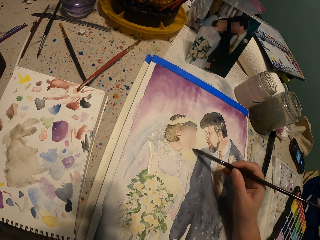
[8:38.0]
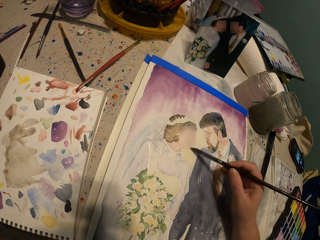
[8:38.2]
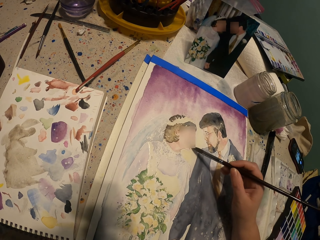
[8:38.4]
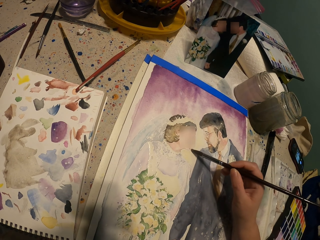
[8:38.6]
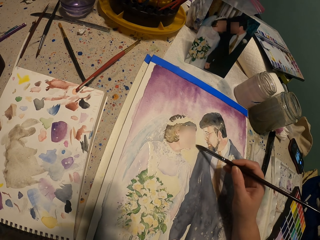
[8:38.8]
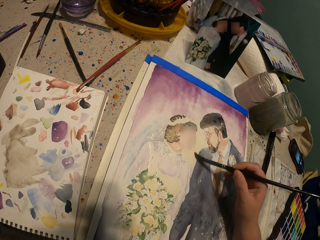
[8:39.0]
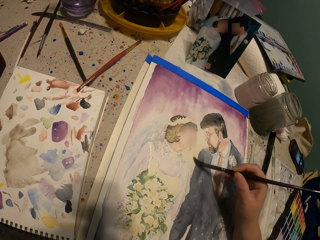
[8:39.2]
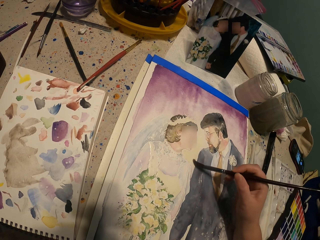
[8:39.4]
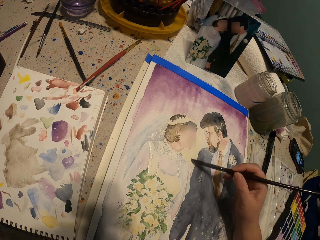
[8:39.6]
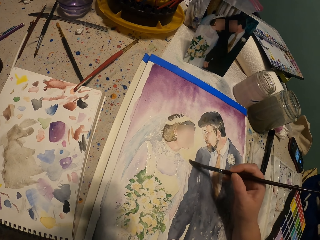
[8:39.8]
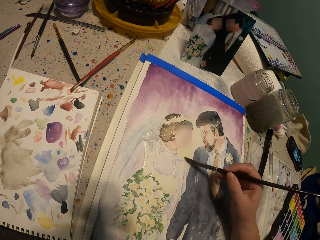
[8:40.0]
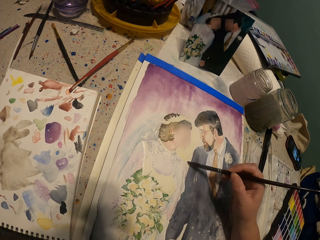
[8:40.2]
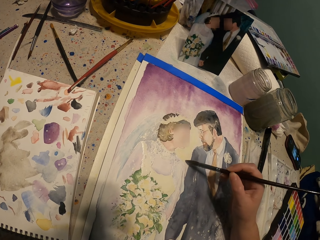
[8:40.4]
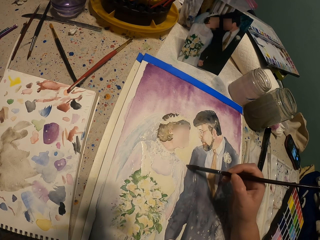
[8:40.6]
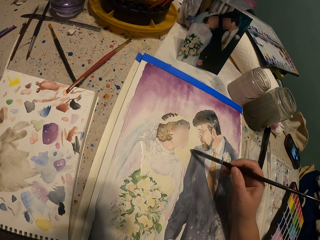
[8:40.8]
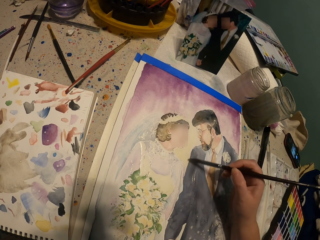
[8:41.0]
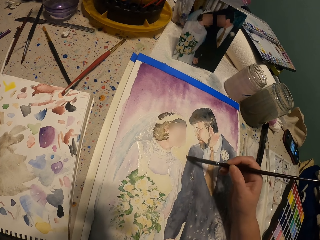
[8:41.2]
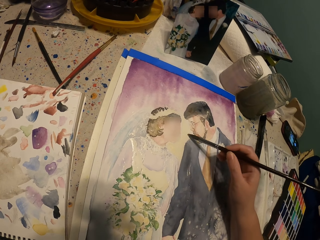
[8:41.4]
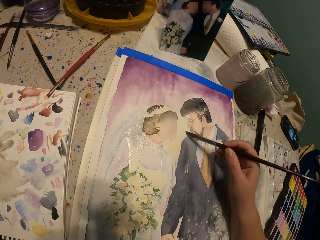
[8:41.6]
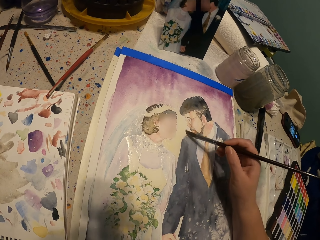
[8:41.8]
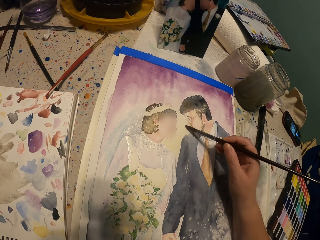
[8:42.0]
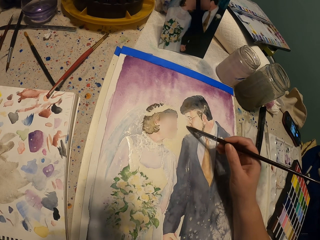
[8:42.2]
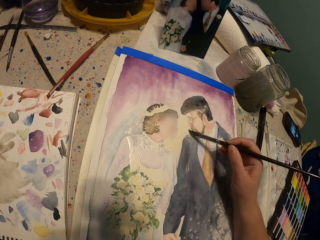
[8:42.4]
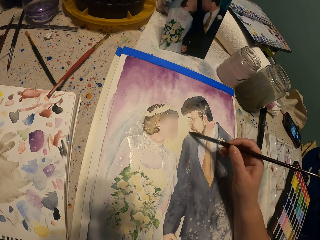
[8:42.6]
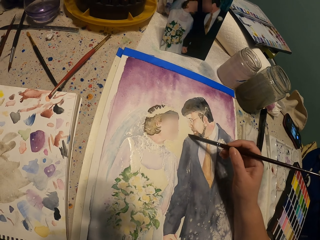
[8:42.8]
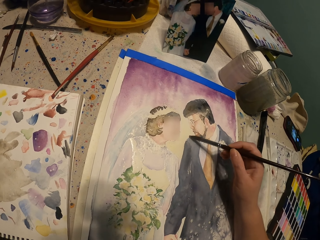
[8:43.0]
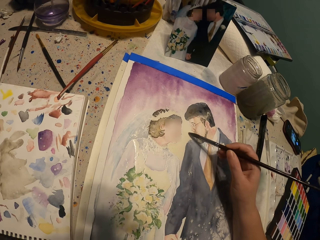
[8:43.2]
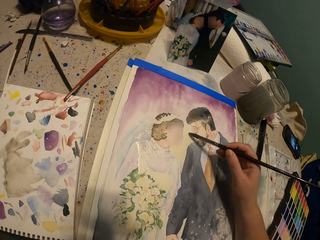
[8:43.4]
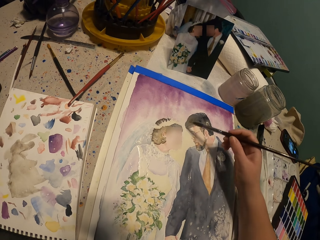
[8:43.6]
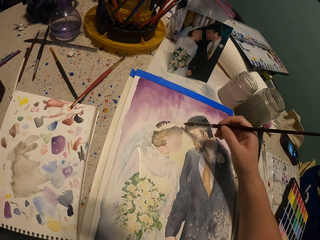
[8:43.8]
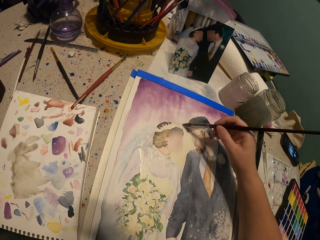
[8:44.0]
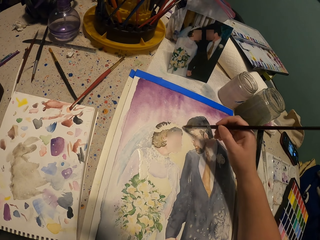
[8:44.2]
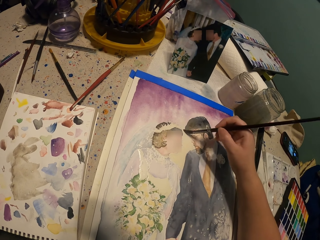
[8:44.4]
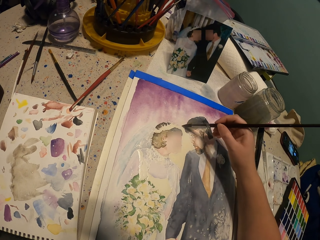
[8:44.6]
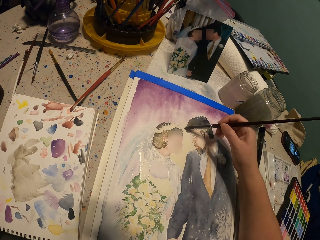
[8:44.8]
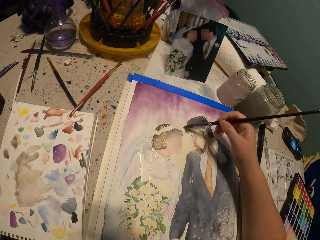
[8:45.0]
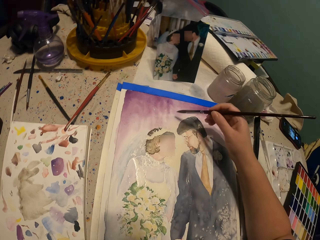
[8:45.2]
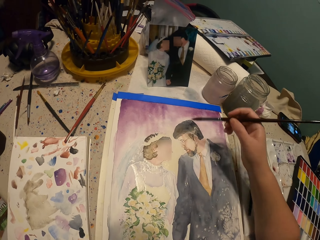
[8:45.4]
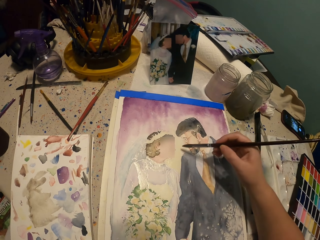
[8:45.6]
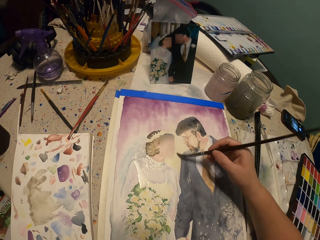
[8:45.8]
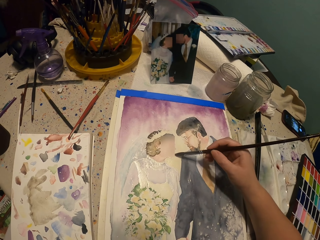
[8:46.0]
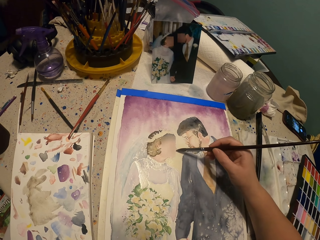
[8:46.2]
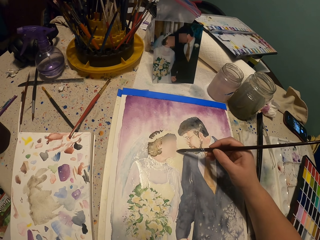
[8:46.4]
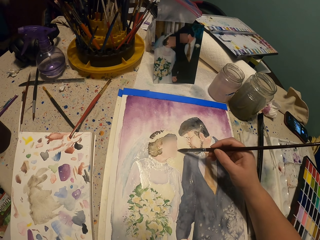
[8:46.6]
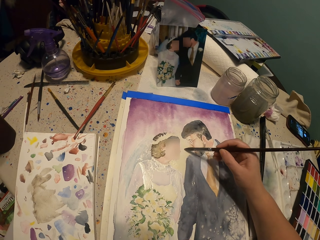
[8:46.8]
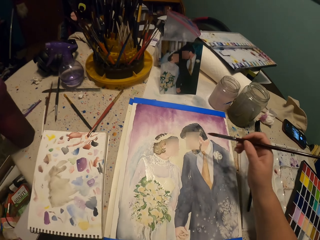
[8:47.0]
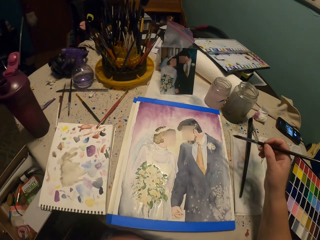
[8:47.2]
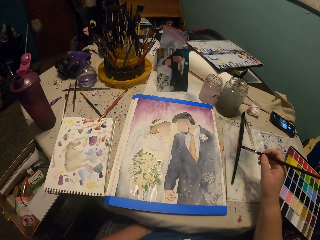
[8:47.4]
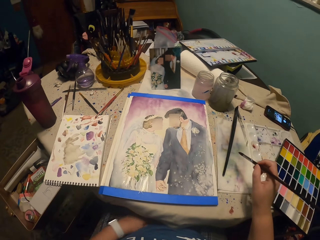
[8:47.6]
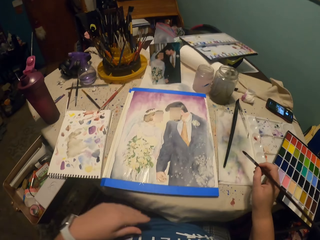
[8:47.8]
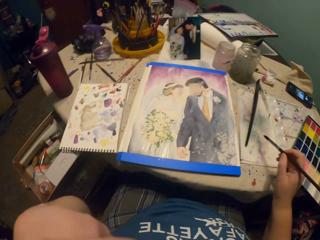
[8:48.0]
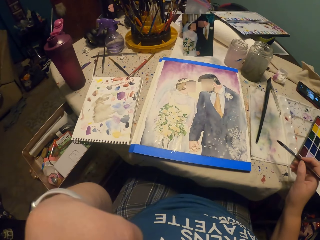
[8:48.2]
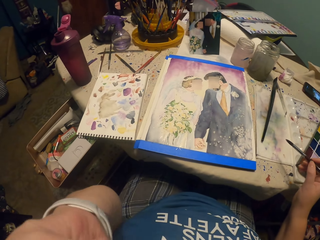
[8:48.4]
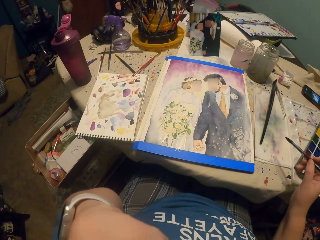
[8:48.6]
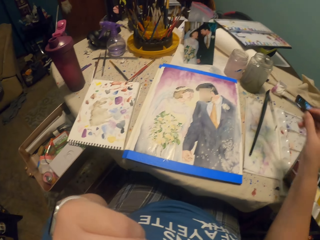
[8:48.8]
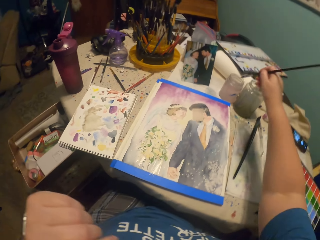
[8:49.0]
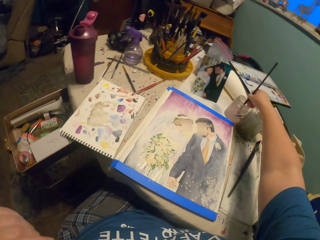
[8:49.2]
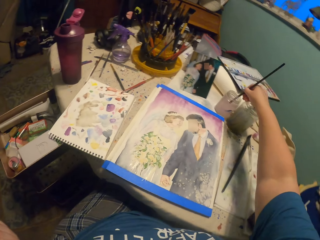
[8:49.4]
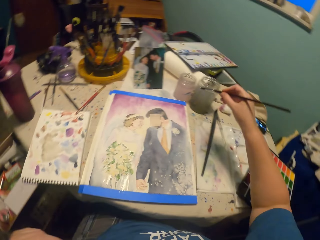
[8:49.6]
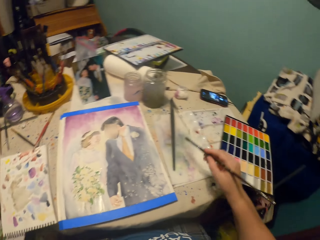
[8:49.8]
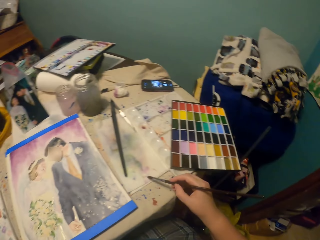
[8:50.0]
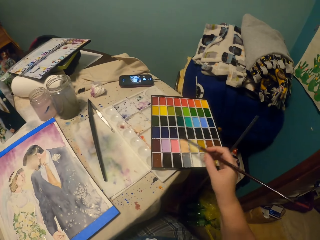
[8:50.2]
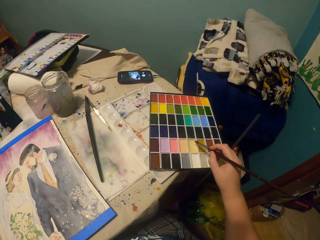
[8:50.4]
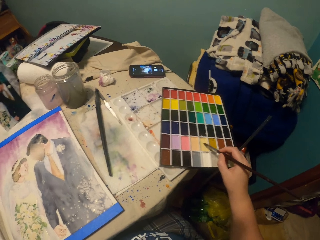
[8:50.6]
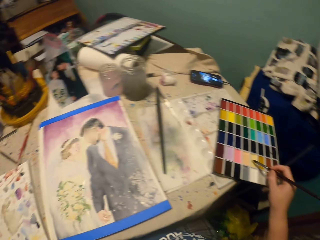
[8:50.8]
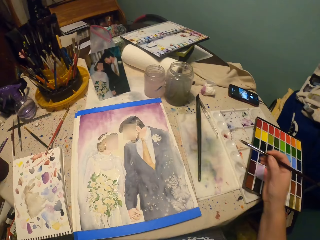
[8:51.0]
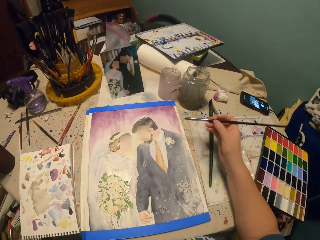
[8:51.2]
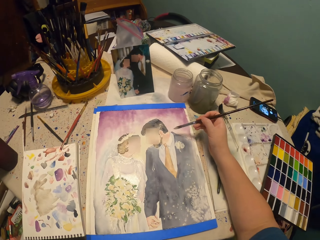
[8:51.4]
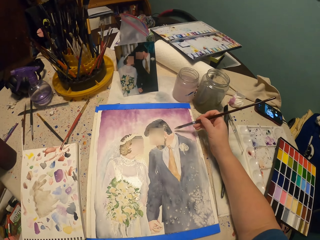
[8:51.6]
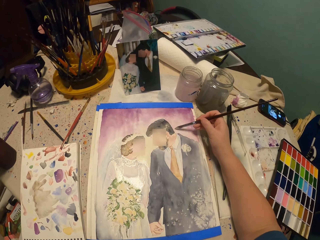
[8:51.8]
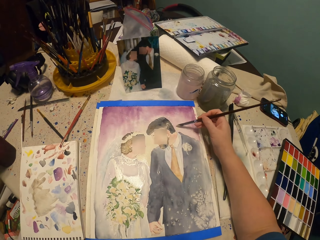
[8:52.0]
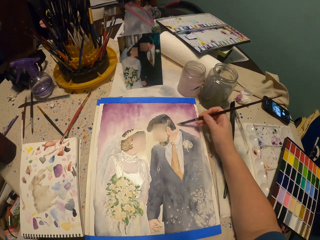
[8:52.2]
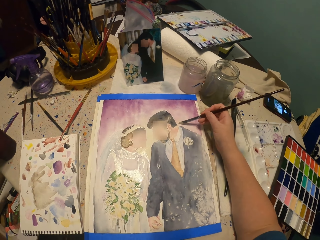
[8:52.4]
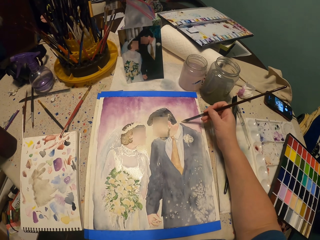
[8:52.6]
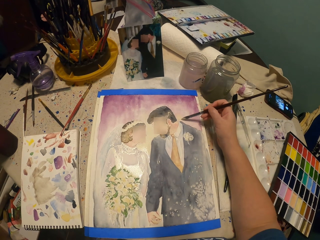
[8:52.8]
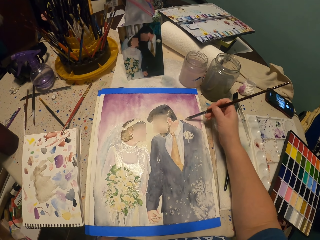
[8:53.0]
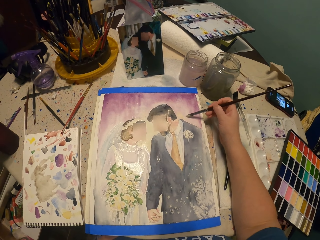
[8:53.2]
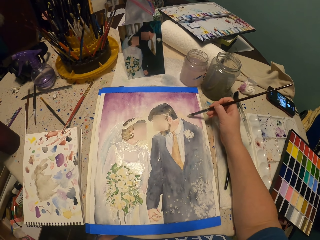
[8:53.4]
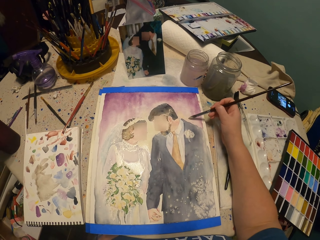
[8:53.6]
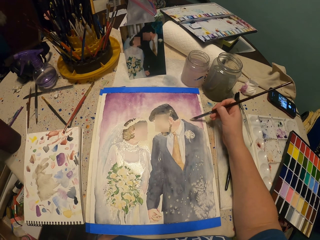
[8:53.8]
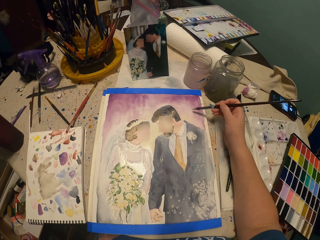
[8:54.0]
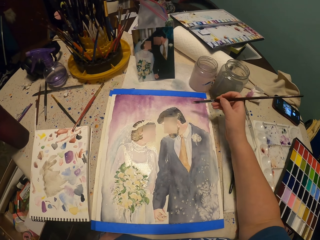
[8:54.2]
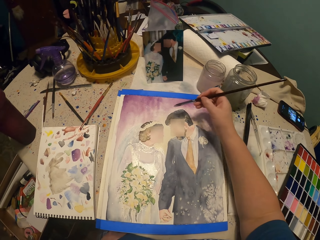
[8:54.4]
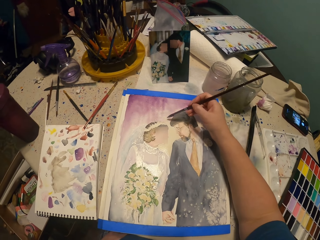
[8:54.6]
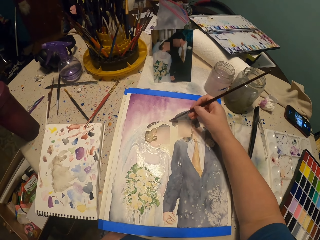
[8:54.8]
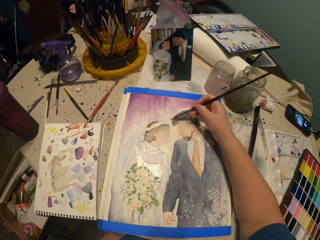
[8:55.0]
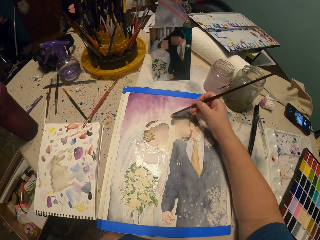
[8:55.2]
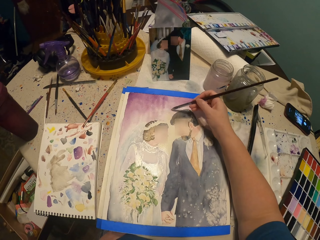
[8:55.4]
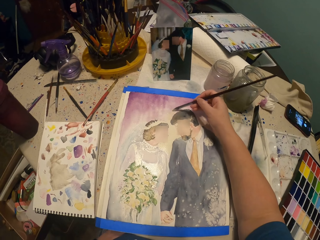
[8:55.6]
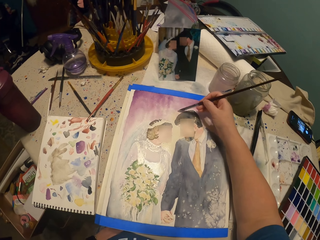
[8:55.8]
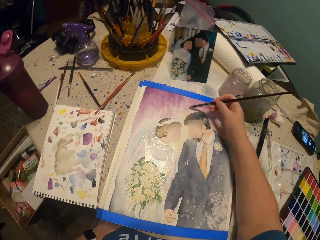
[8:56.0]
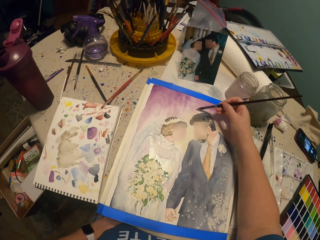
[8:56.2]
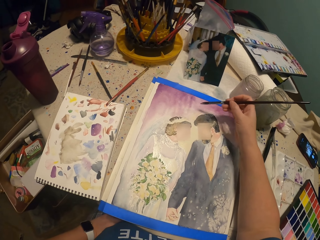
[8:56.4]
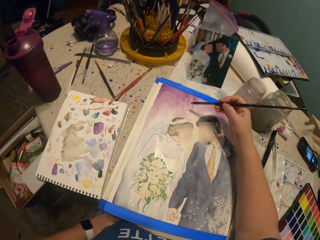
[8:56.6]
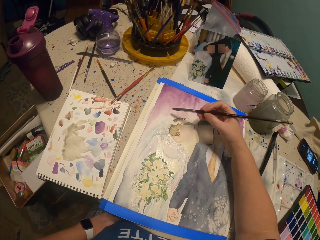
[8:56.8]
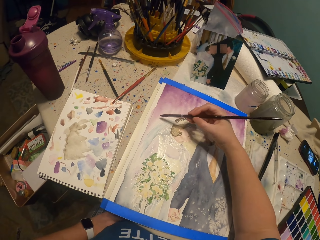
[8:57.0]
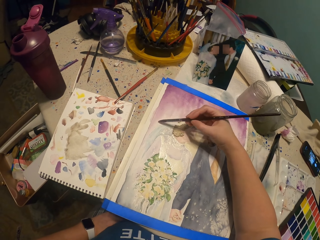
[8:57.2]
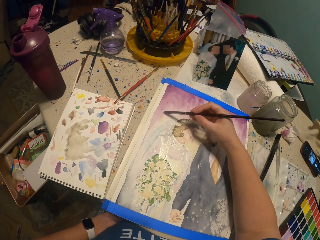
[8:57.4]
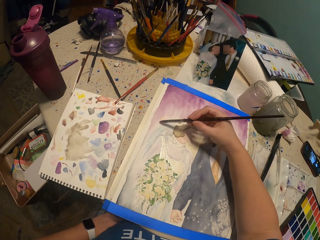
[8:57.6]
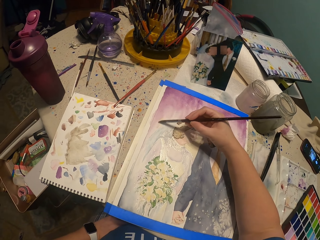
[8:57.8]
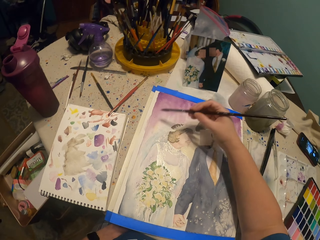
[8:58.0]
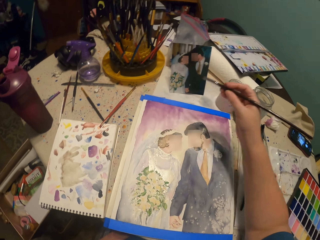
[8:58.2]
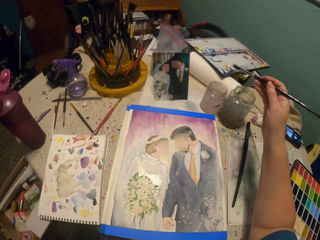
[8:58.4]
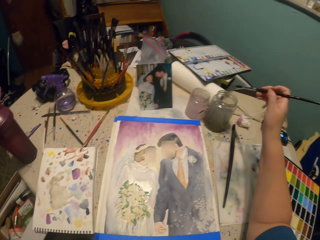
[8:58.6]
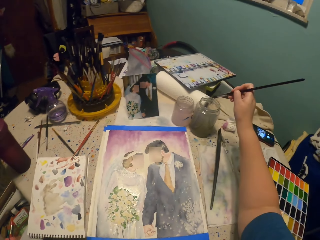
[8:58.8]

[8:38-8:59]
The camera wearer moves their hand away from the painting paper. They dip the brush in something. They tap aside. They dip the brush in paint. They paint.
